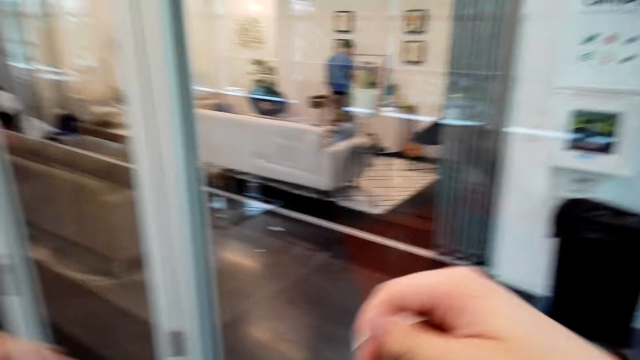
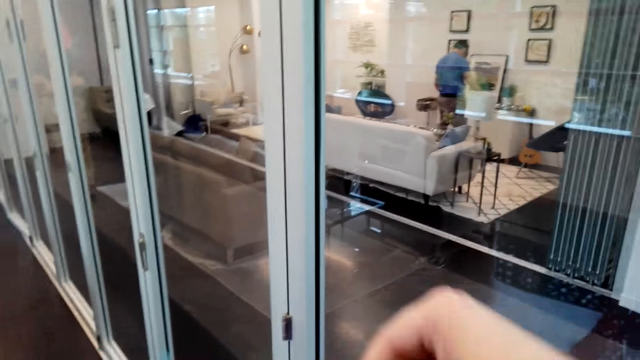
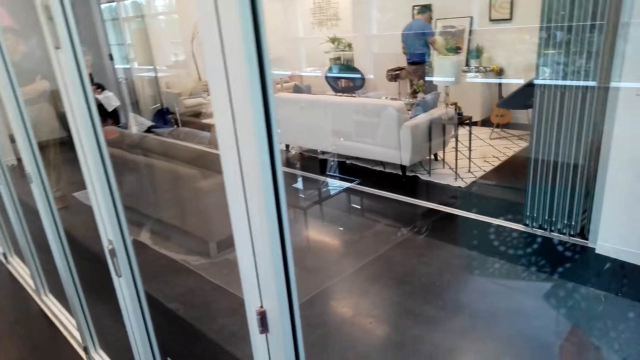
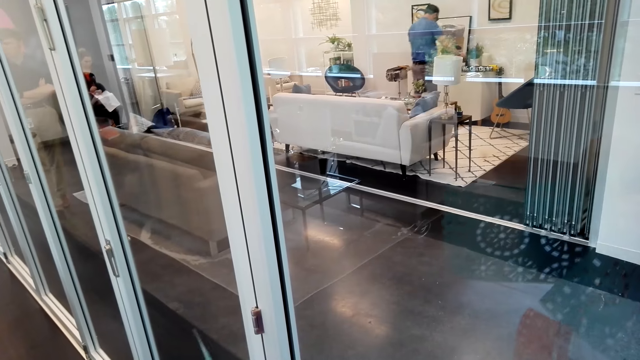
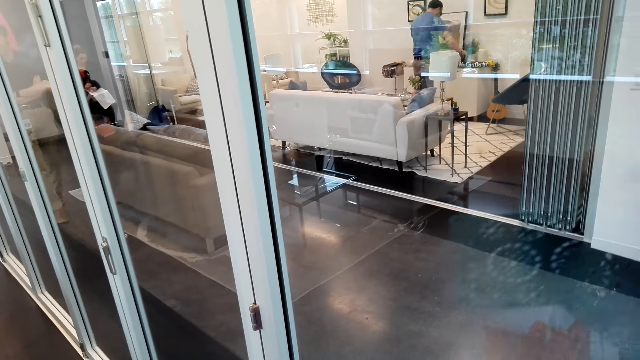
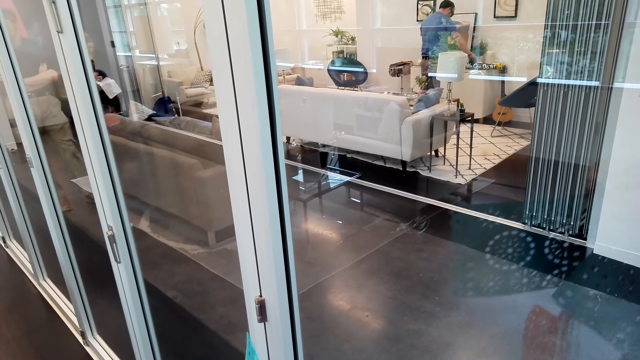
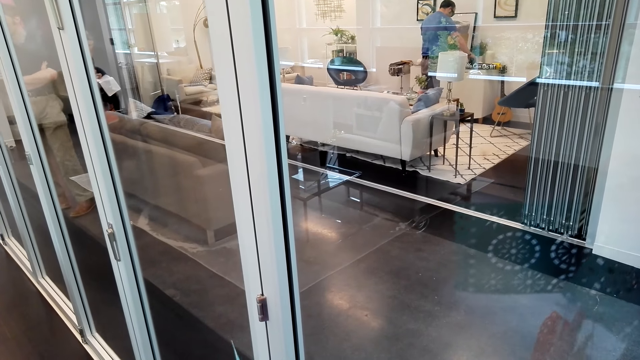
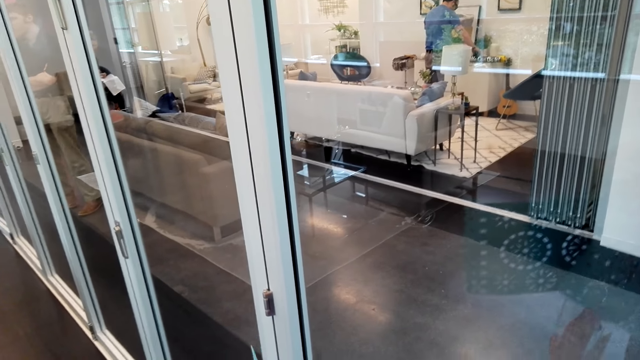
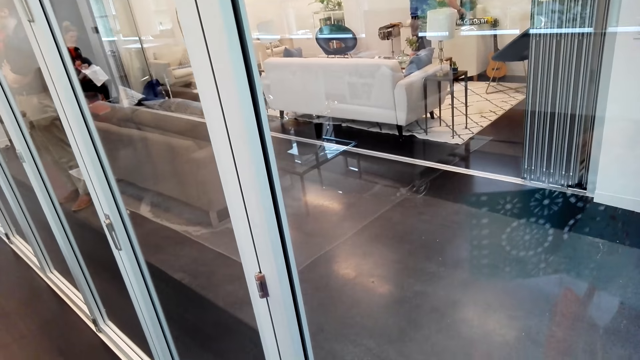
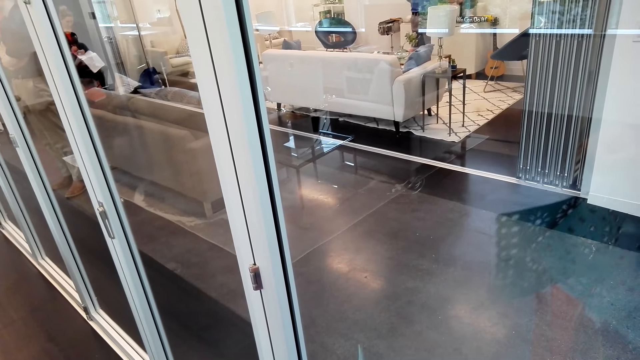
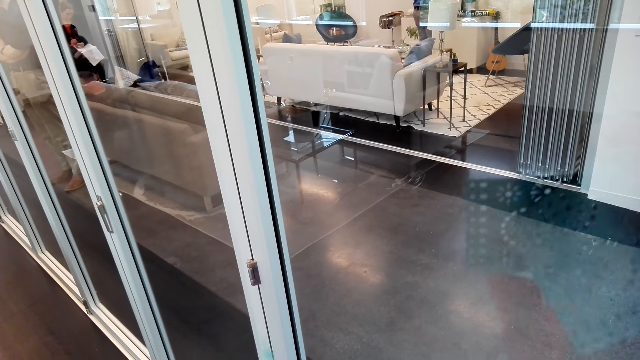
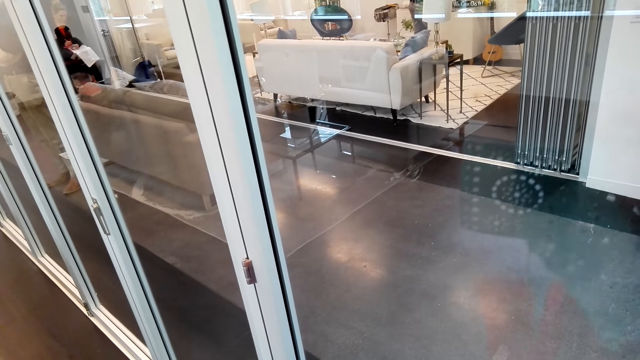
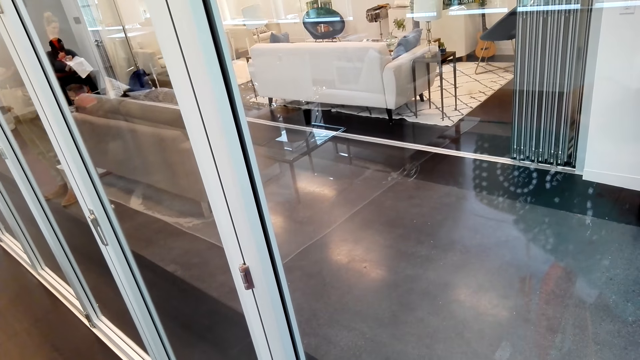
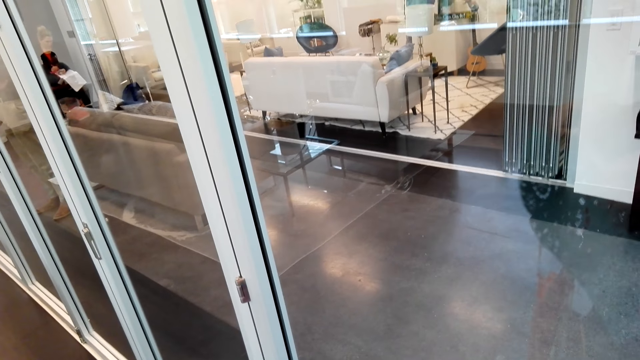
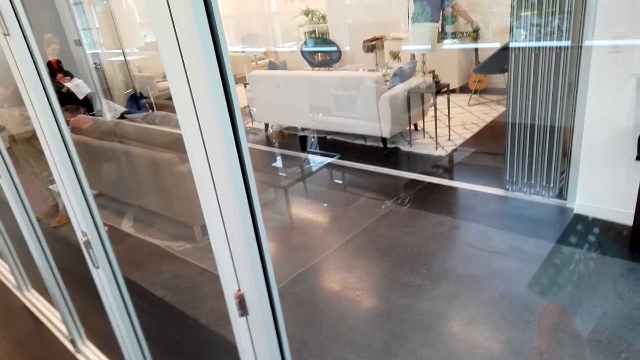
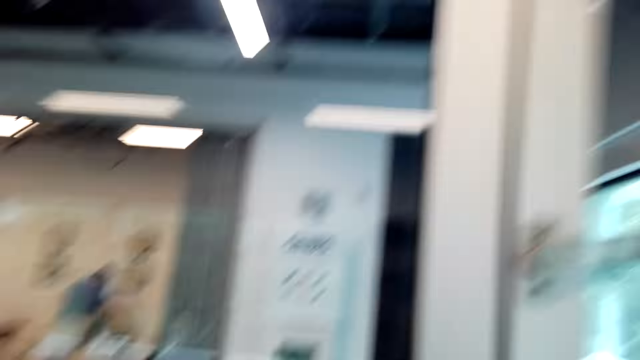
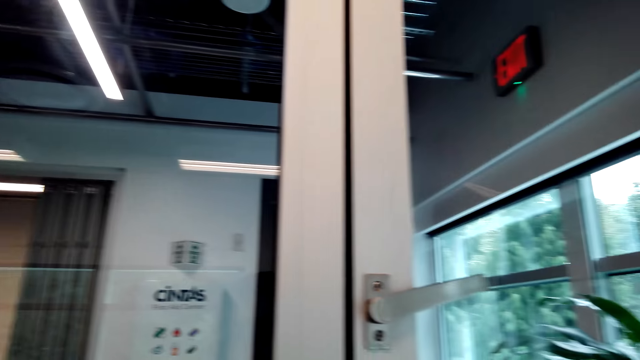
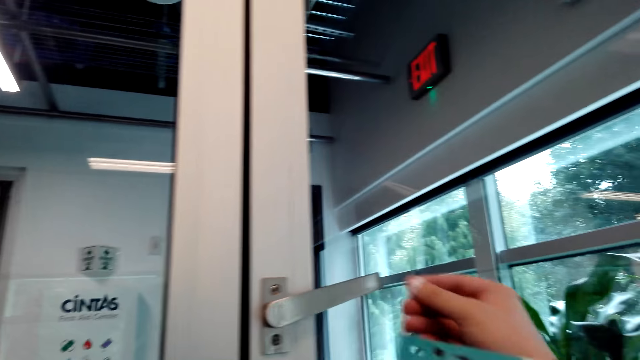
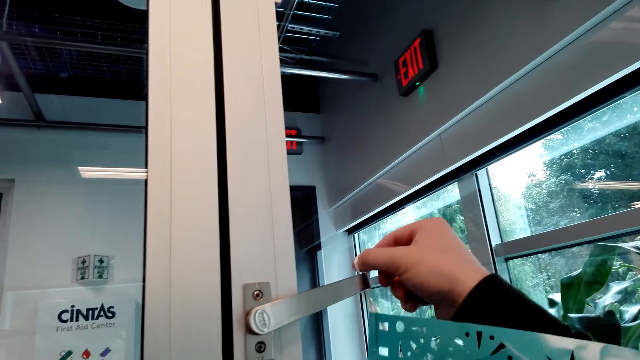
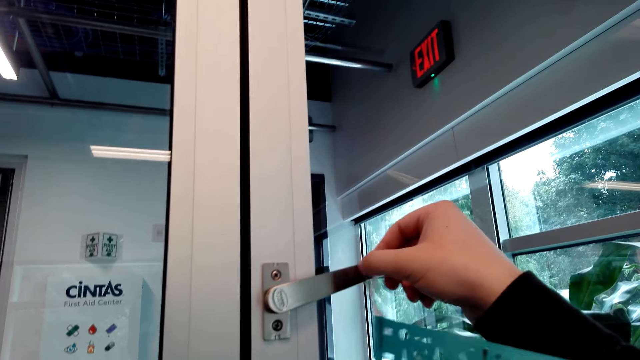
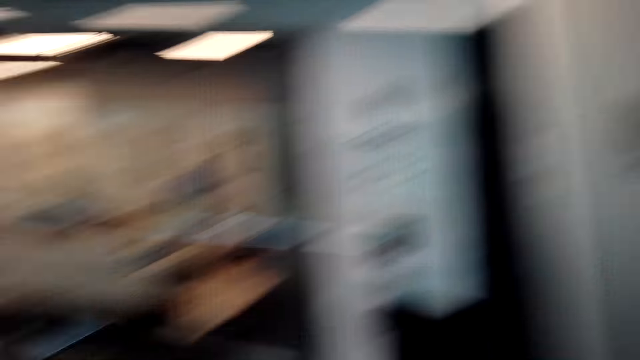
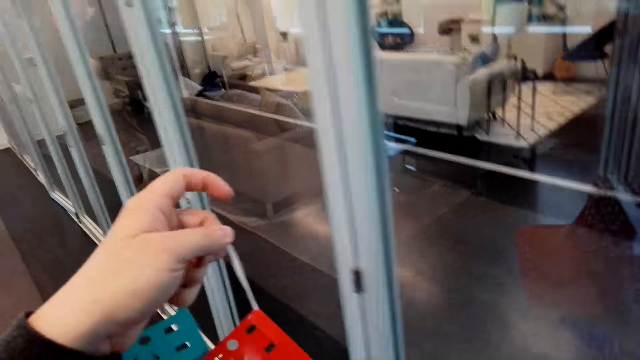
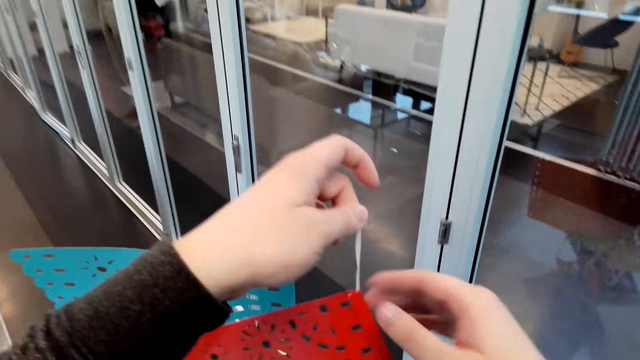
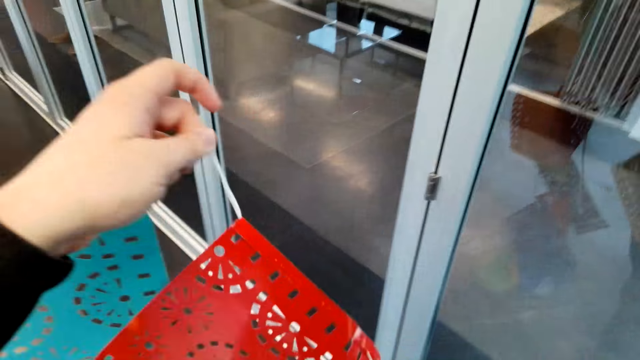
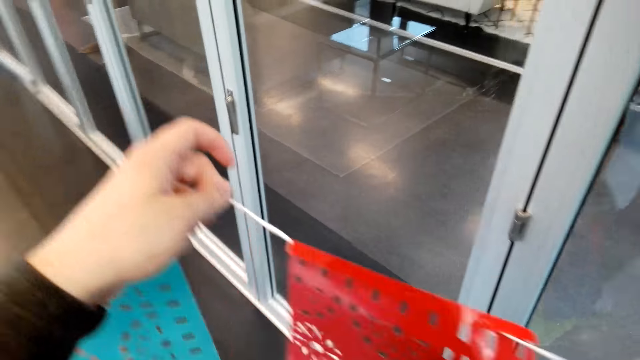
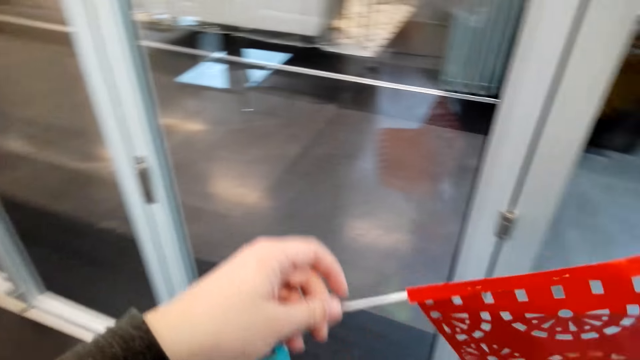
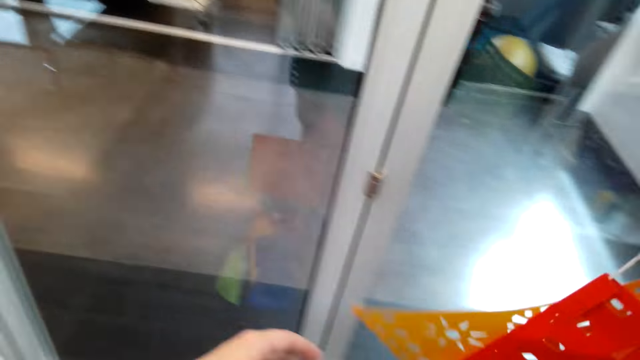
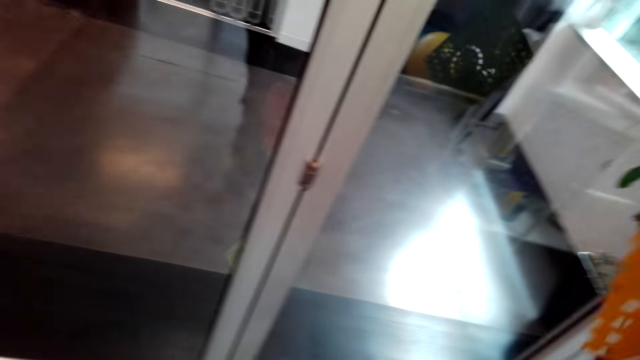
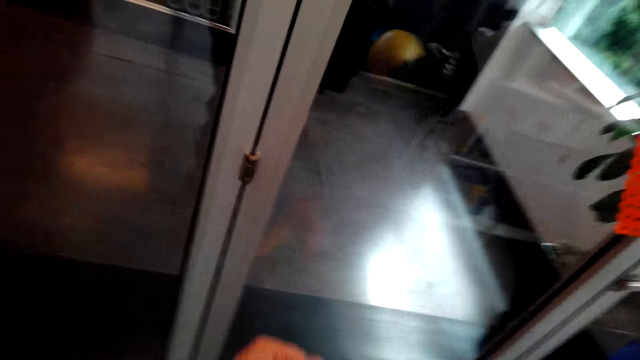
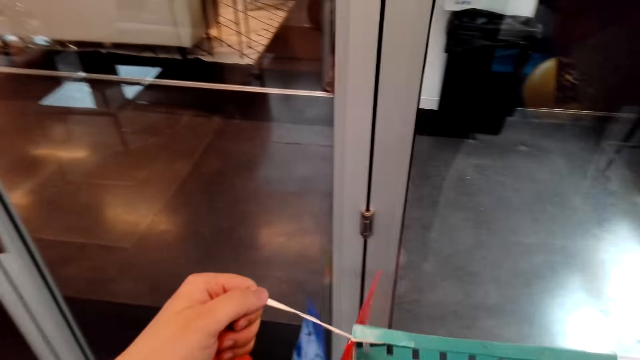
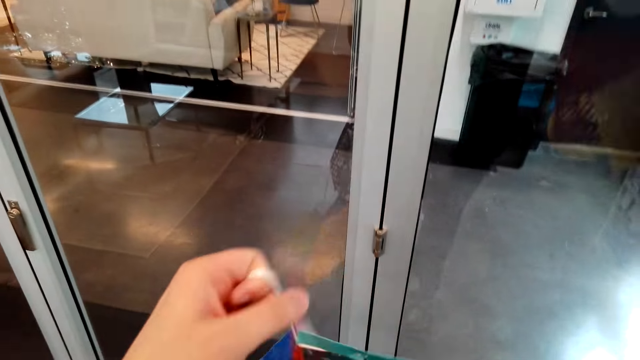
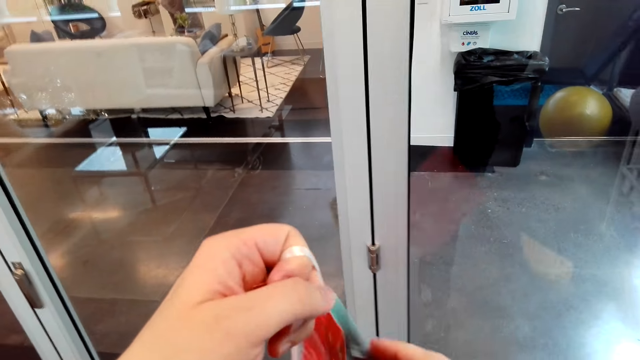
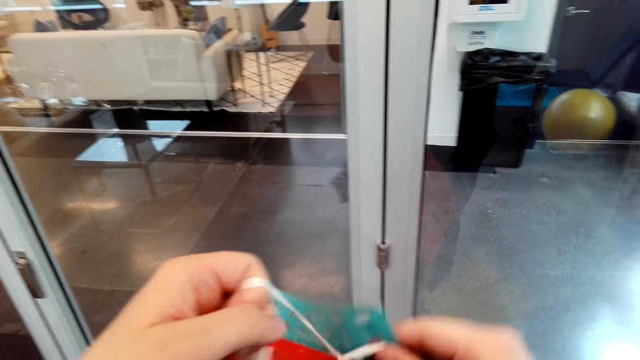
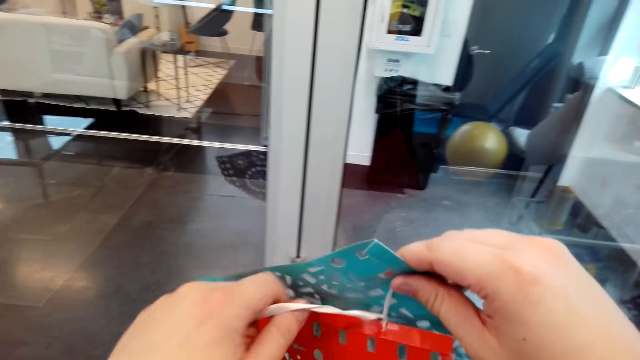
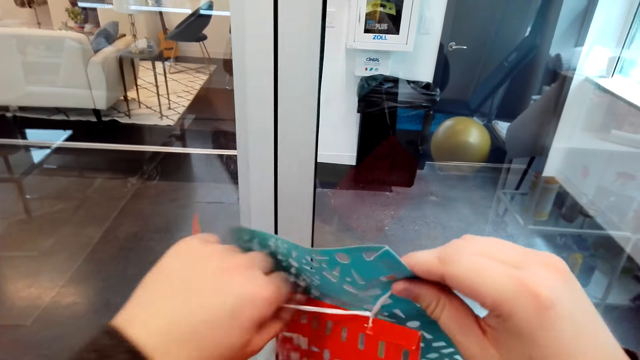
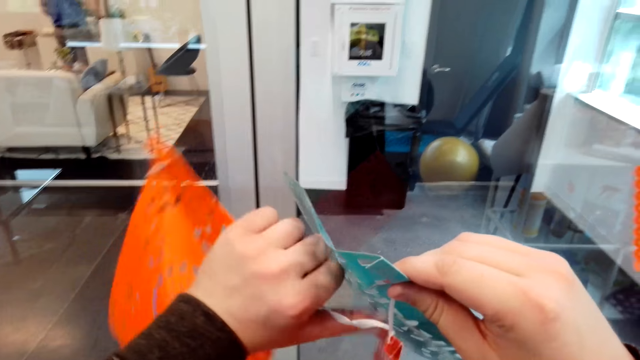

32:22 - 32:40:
The camera wearer detaches the decorative material. They hang the decorative material on the door lock or window handle. They detach the decorative material.

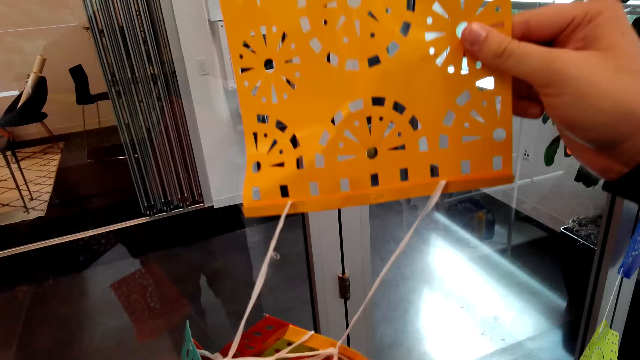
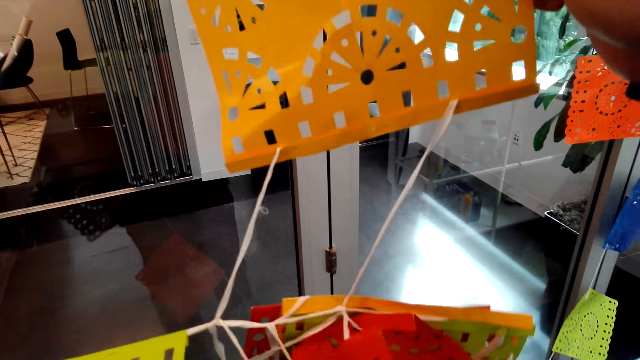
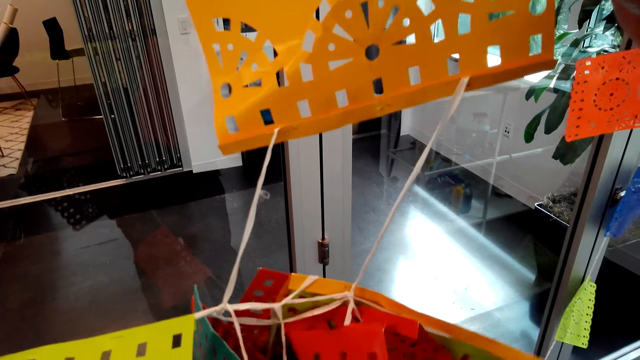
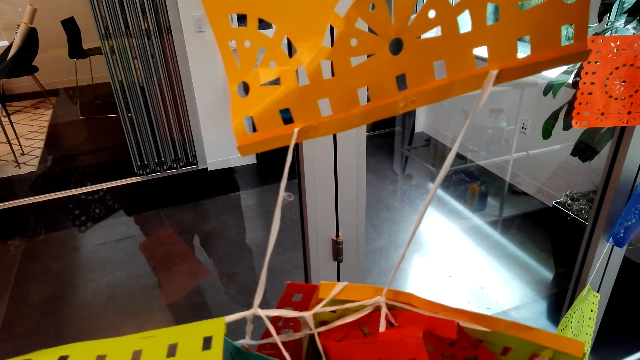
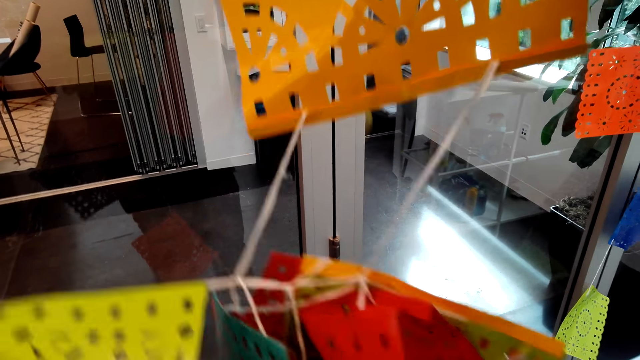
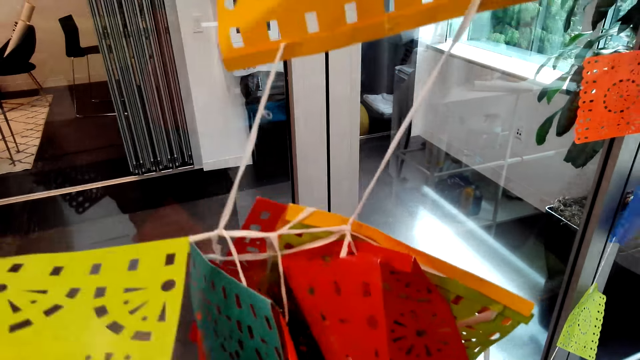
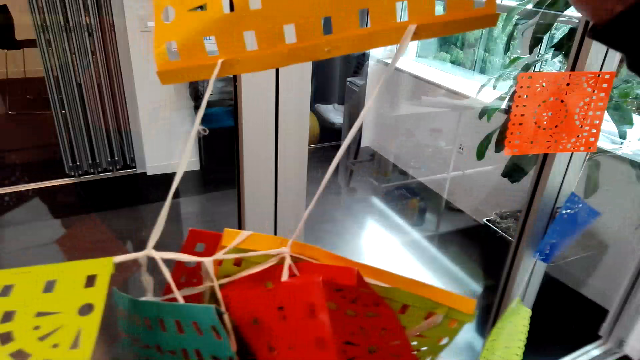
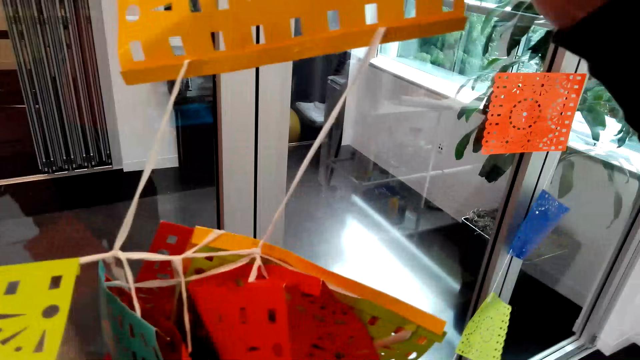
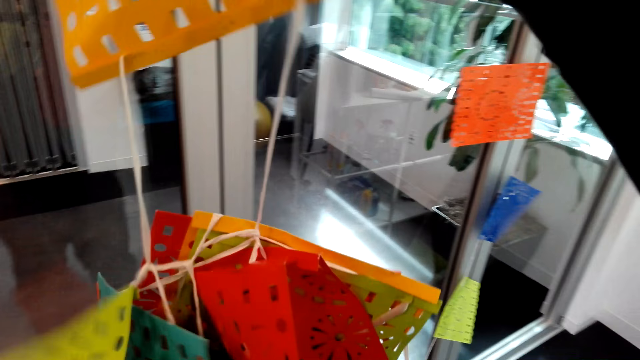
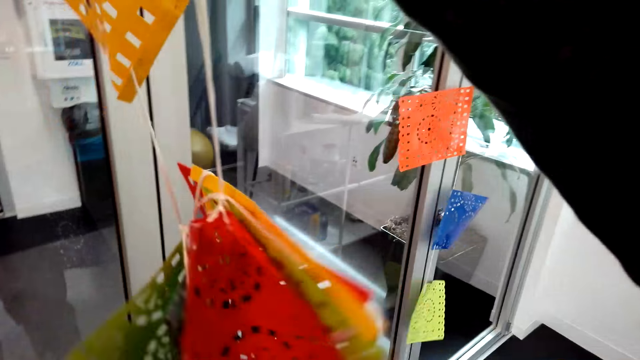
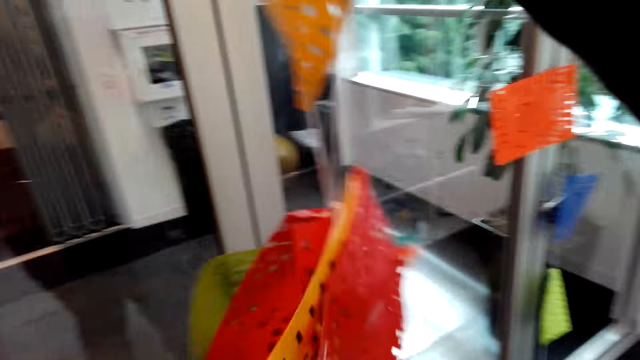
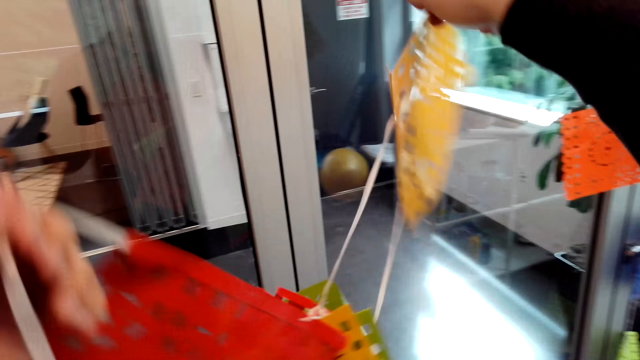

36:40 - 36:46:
The camera wearer looks at the decorations.
